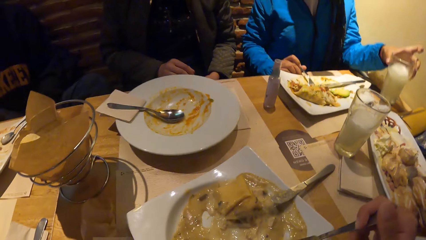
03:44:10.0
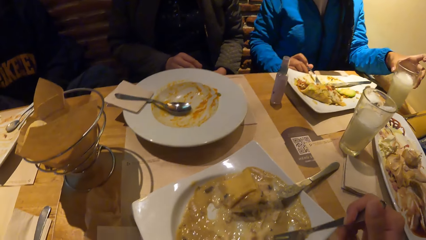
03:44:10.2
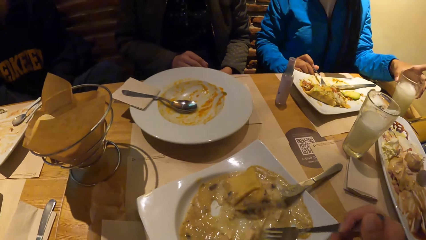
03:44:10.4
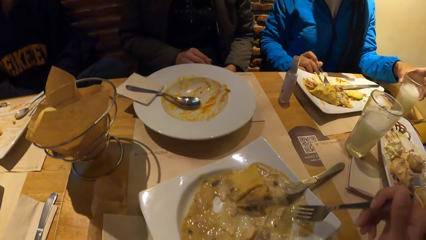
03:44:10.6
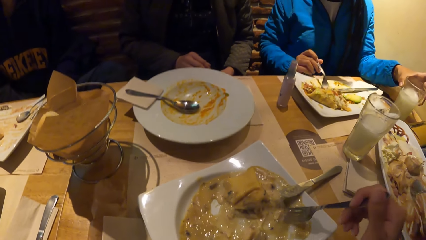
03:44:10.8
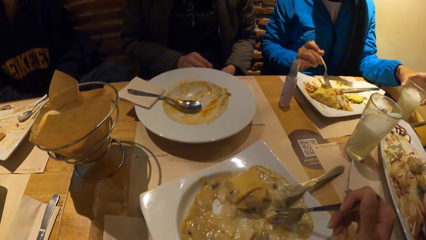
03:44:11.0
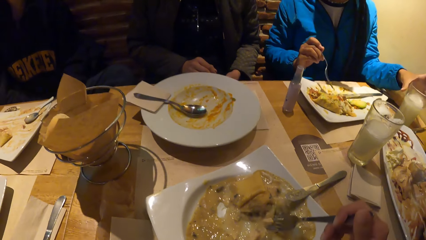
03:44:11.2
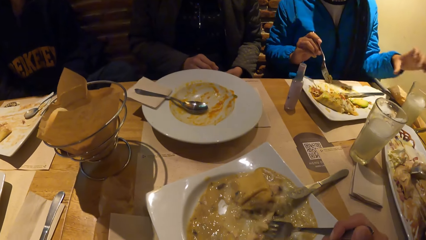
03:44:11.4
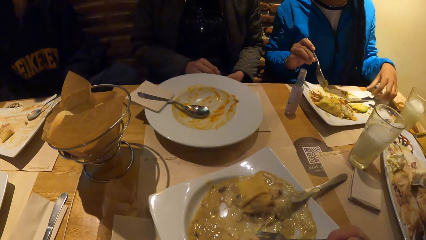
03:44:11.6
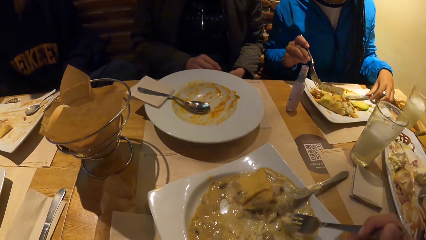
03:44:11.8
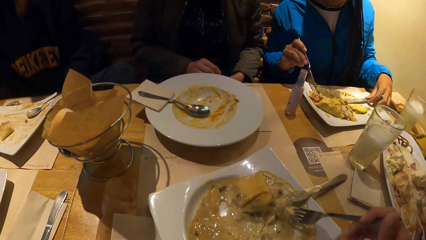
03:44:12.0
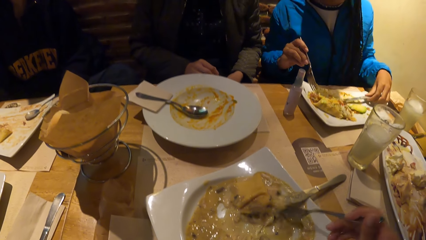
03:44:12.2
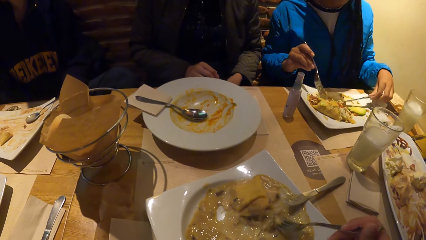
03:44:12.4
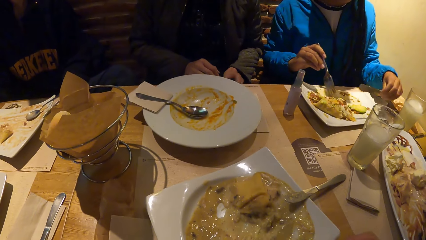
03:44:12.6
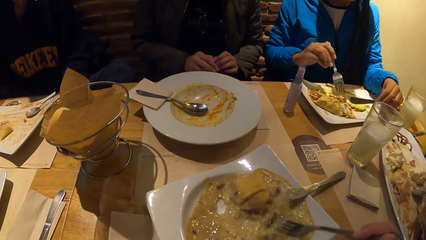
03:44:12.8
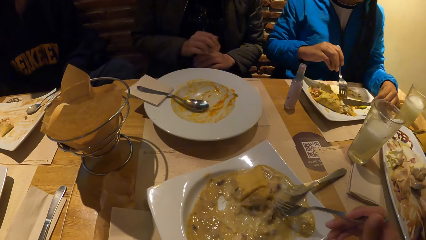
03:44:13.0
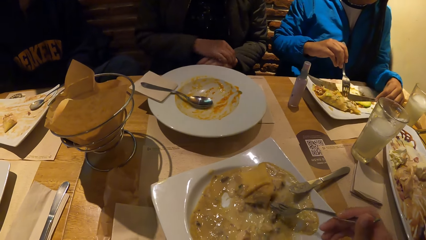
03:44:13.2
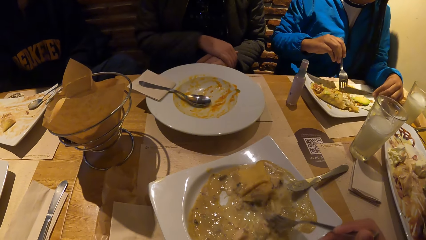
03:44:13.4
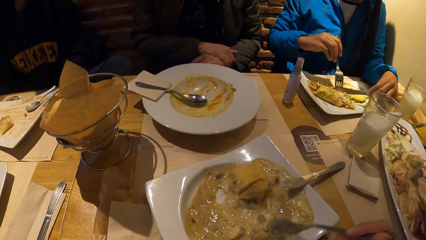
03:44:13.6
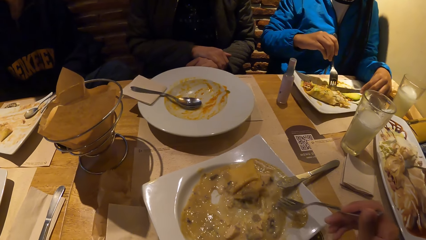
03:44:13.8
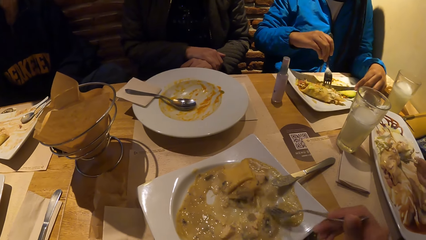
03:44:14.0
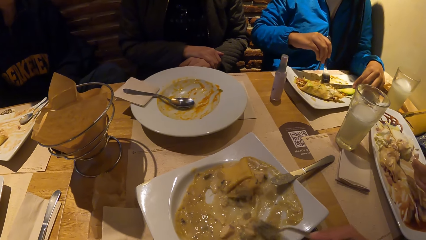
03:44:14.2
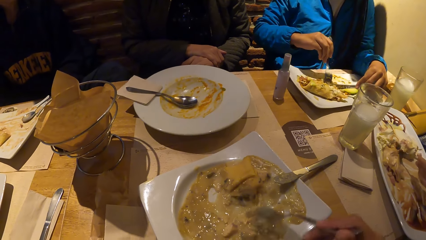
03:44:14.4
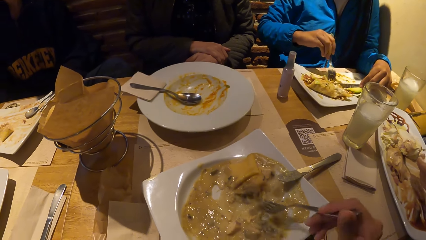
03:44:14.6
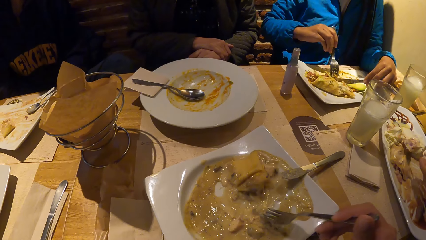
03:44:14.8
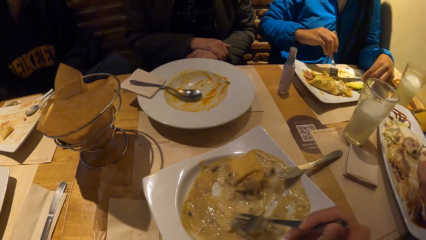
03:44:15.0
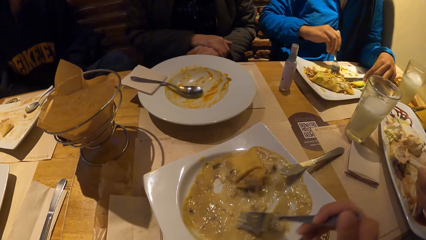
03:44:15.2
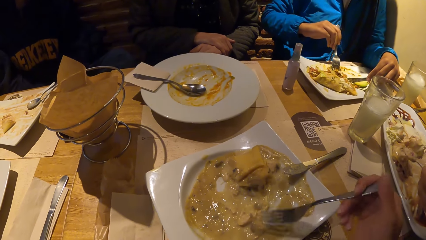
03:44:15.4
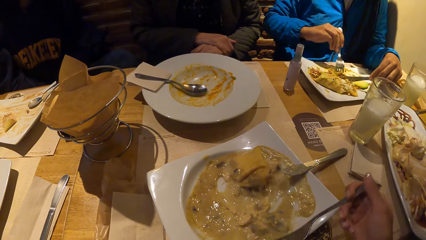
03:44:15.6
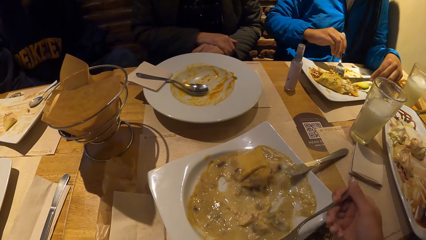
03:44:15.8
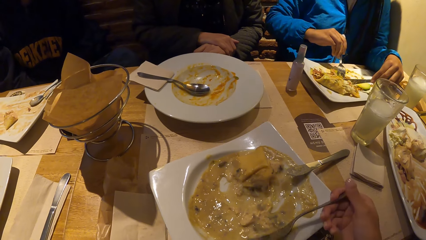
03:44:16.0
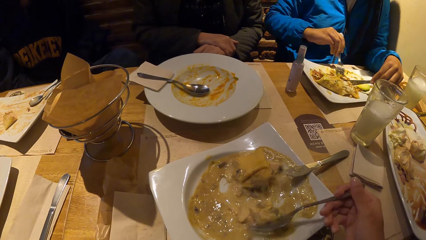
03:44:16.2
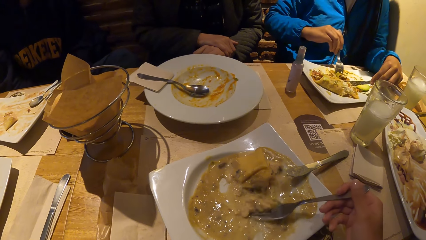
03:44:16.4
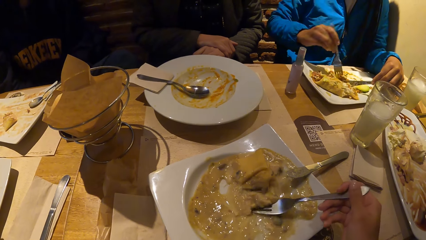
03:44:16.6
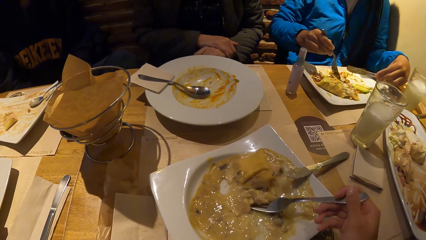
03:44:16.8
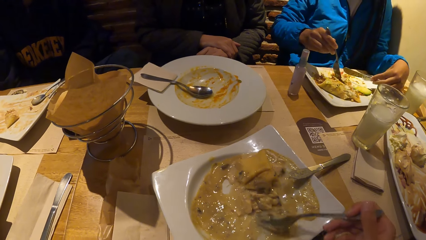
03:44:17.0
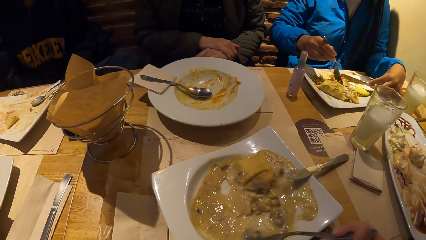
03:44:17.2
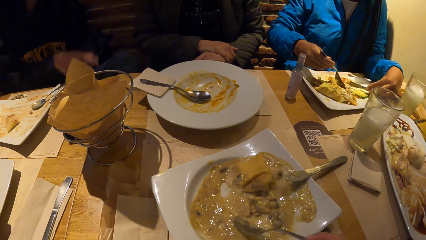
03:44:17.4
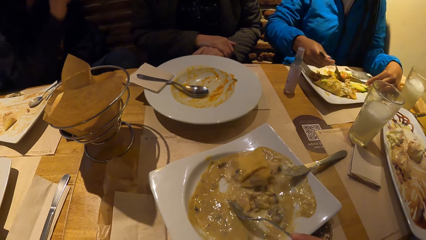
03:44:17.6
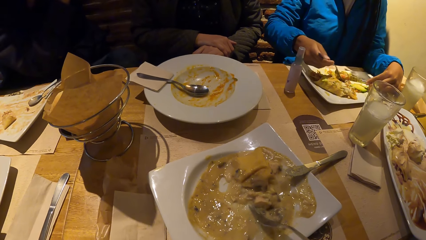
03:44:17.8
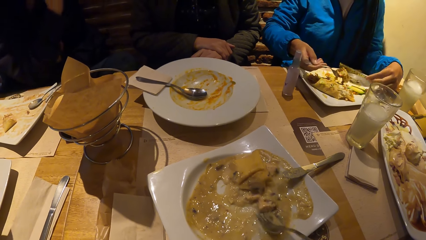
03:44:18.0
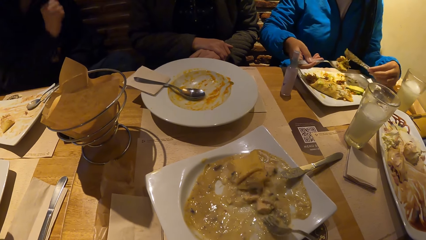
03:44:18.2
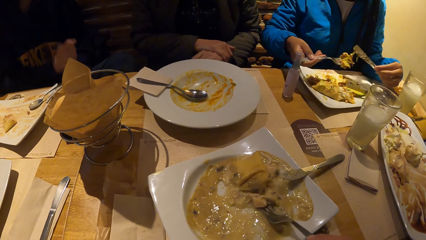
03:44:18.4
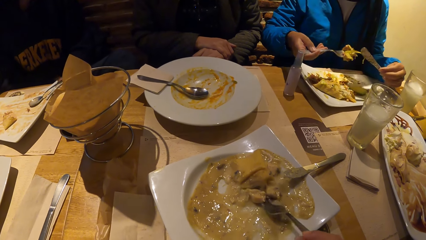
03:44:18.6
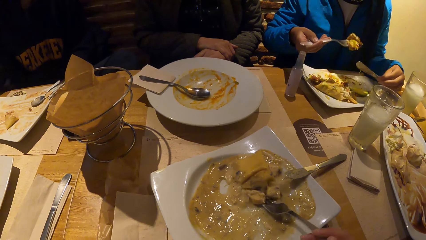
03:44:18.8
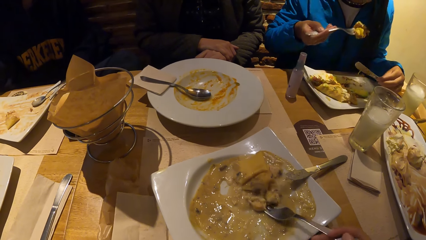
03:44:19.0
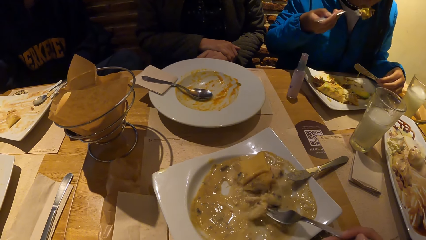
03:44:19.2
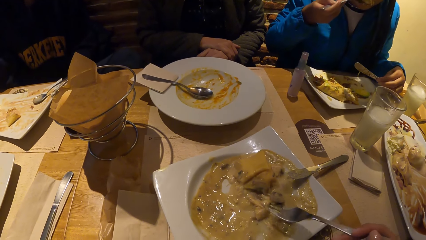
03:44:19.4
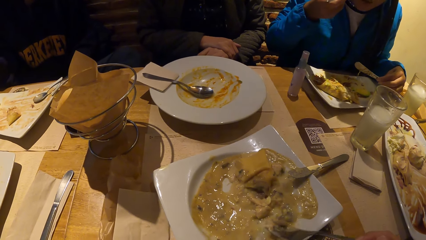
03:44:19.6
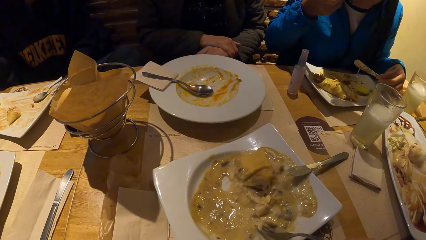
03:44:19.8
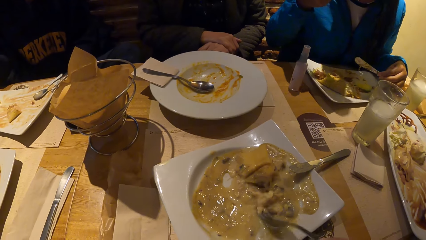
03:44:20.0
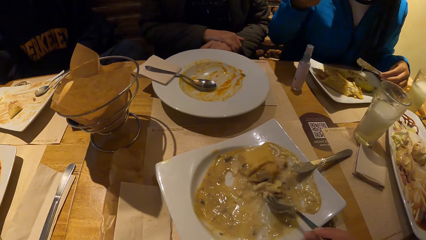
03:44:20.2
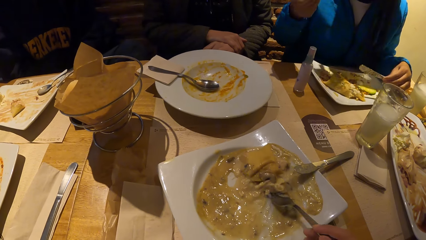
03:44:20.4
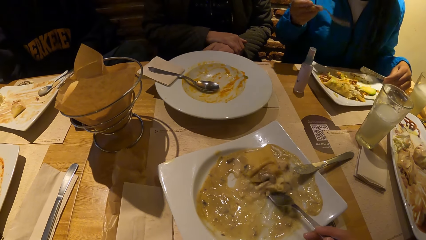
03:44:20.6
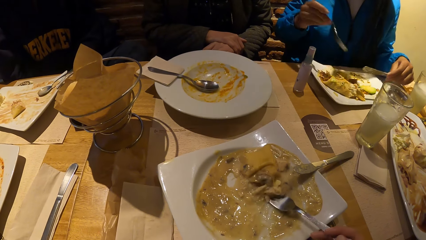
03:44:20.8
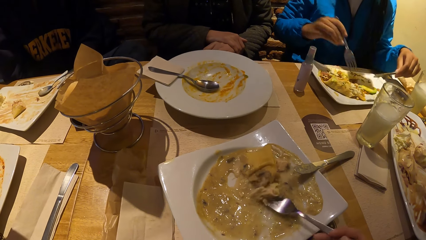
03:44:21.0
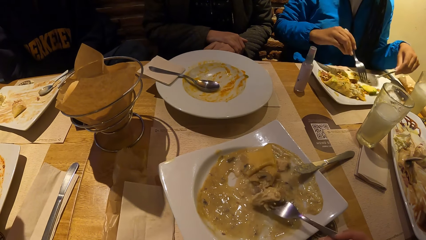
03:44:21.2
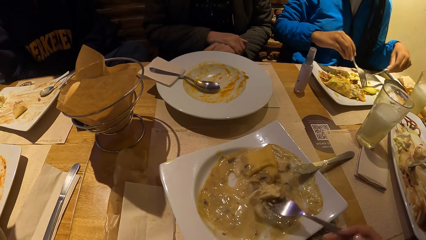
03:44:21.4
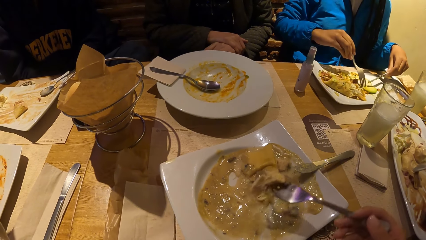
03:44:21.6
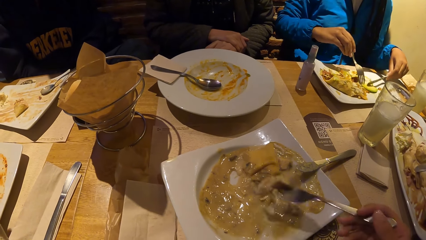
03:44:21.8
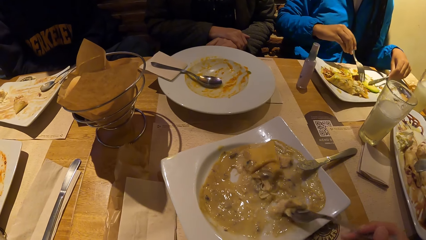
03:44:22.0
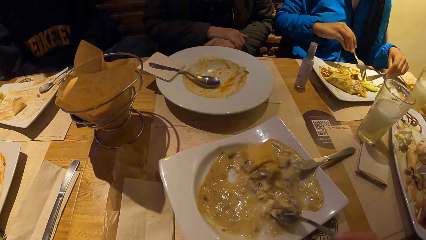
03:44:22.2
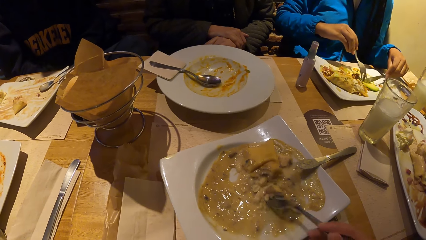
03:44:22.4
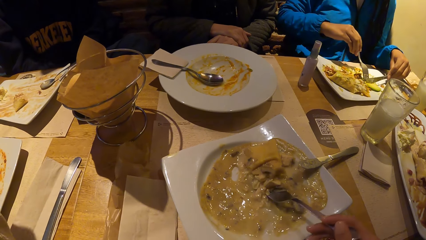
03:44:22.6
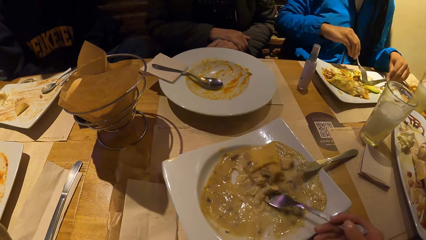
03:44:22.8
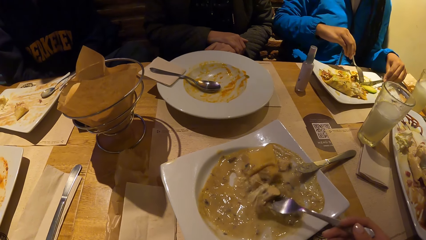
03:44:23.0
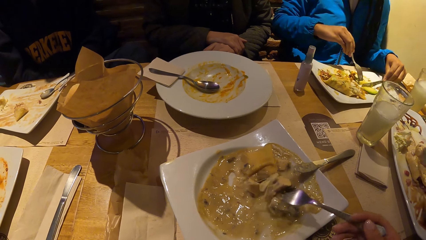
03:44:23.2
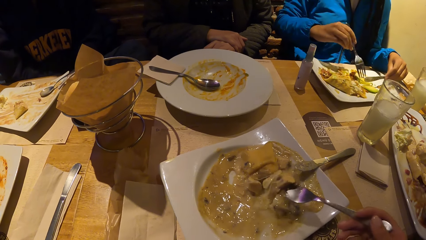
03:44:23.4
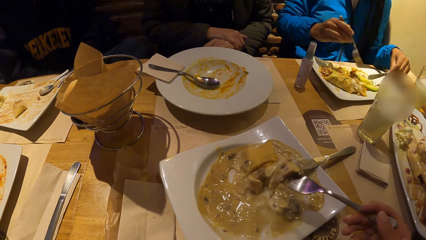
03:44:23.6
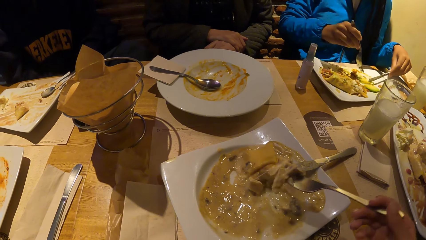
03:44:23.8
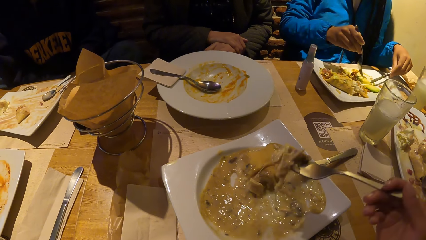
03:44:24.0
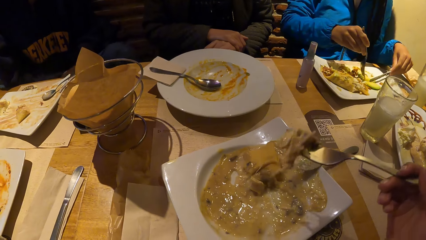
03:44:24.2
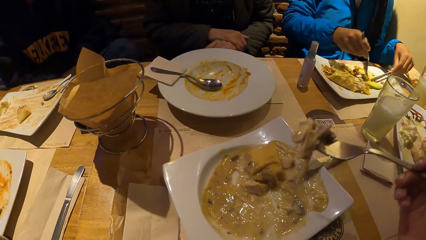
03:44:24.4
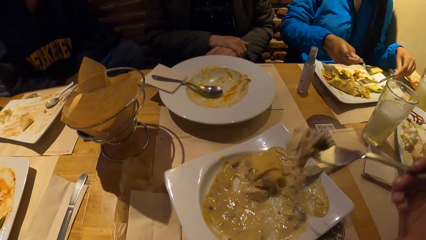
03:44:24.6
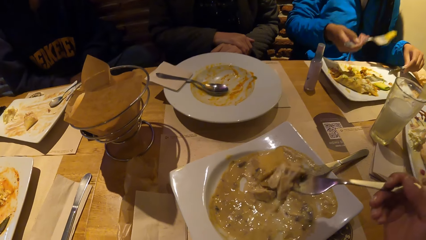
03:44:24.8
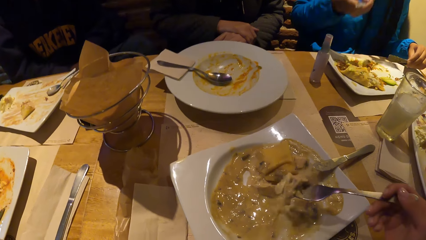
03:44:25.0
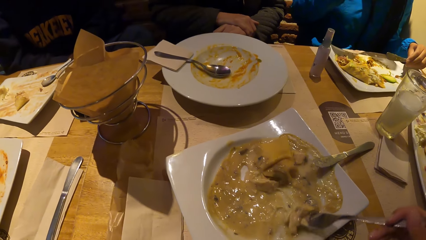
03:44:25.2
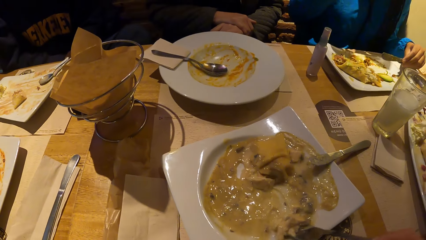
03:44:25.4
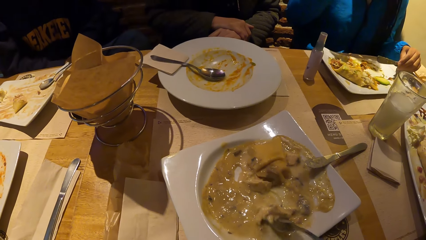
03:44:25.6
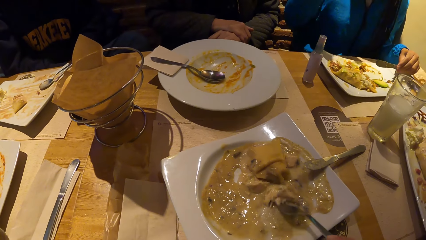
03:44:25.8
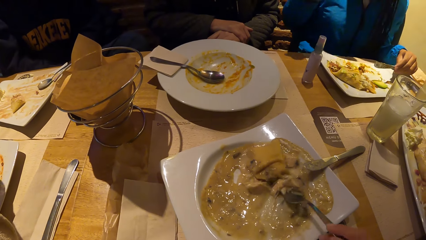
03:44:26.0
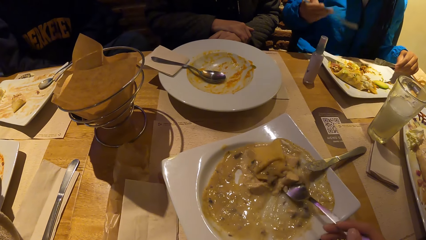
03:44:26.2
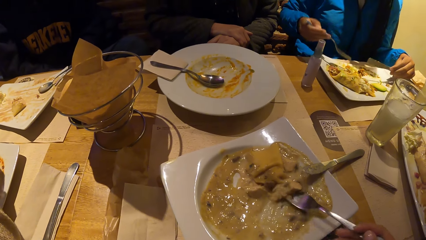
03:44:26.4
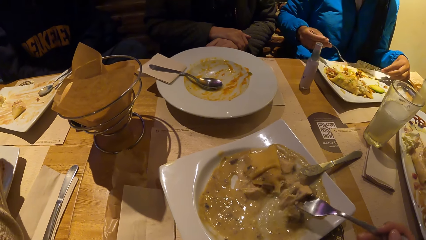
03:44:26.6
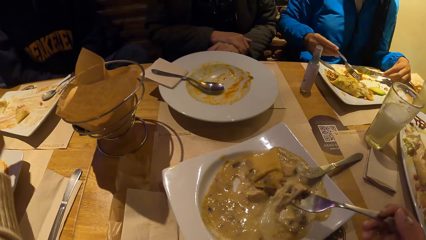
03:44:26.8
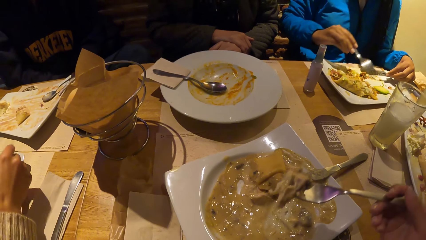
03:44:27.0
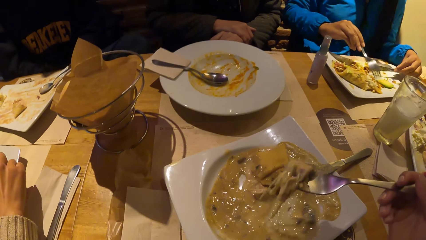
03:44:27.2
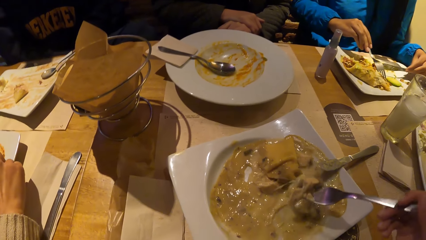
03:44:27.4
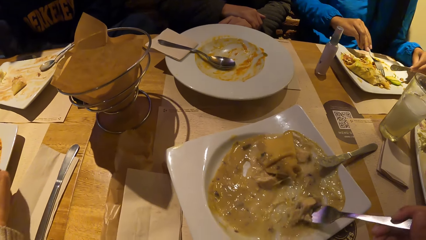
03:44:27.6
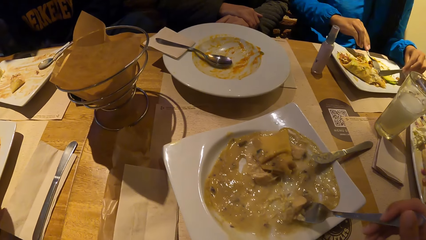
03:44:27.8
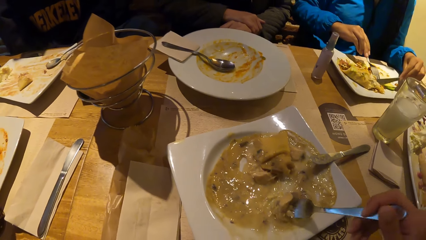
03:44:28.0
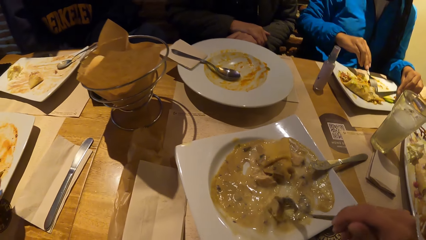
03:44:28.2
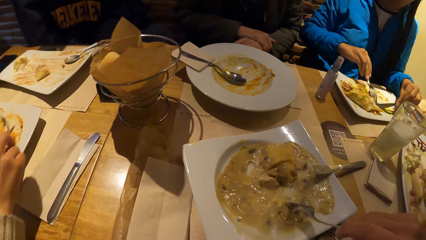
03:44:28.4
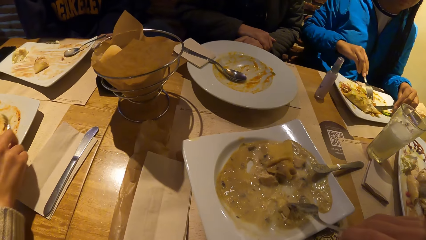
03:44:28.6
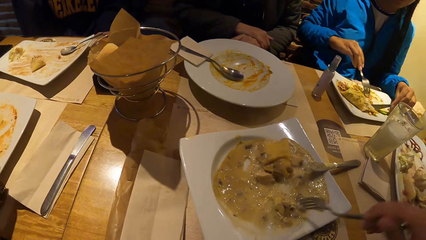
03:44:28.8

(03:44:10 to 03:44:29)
The woman drops the glass of juice in her left hand on the table. The camera wearer scoops food from the plate with a fork. The woman puts the food in her mouth with the fork in her right hand. She puts the food in her mouth with the fork in her right hand again.
